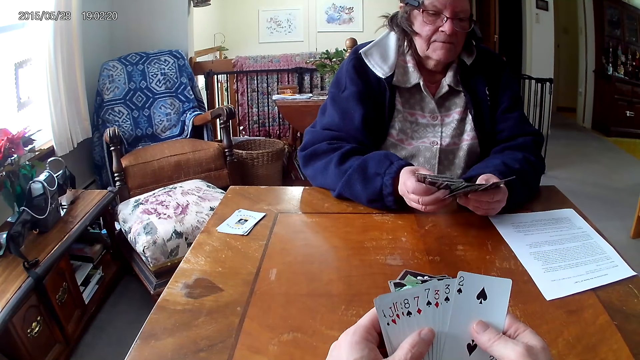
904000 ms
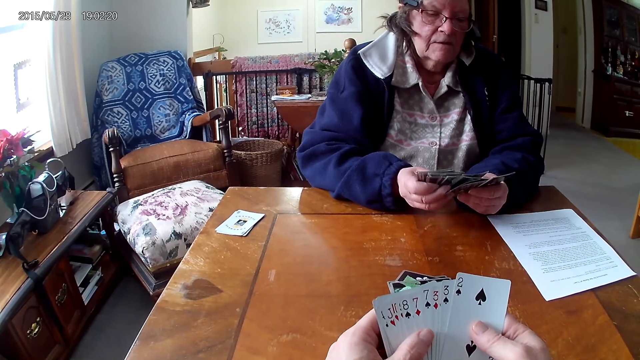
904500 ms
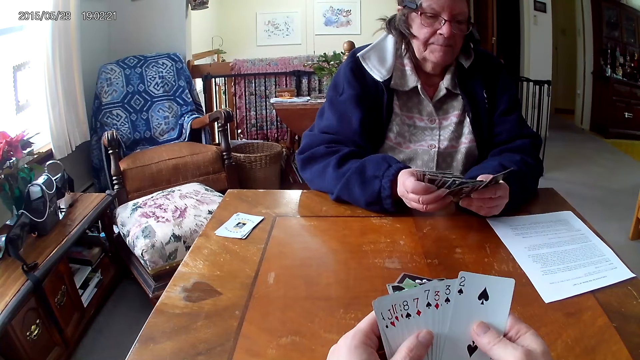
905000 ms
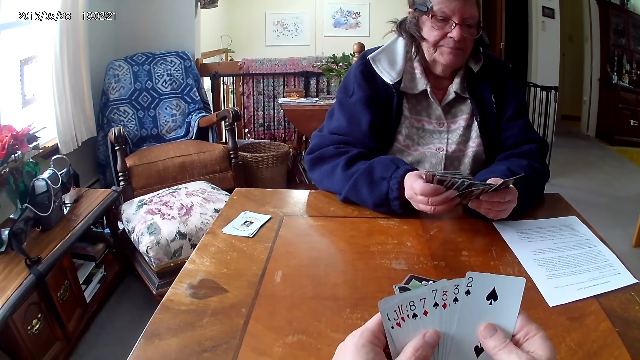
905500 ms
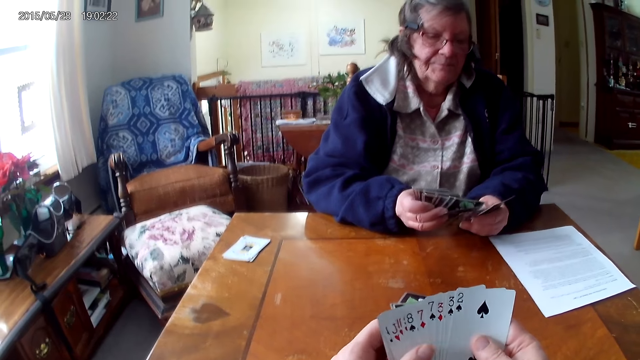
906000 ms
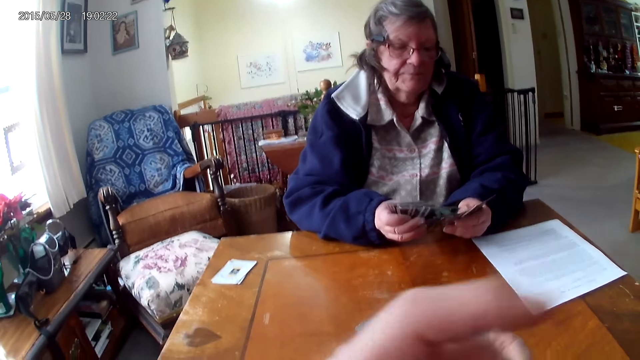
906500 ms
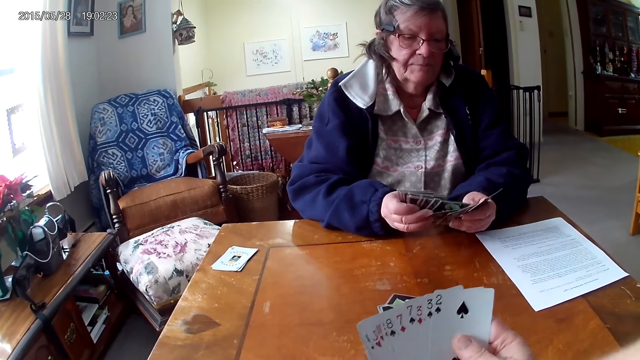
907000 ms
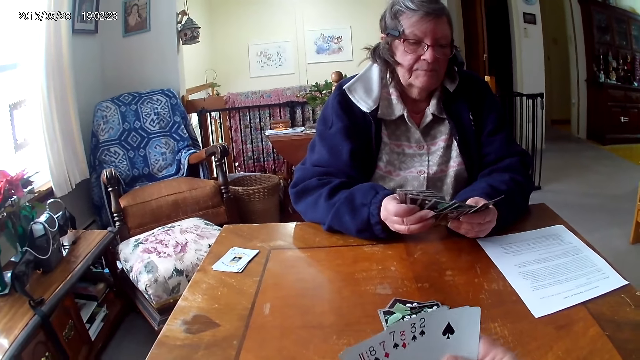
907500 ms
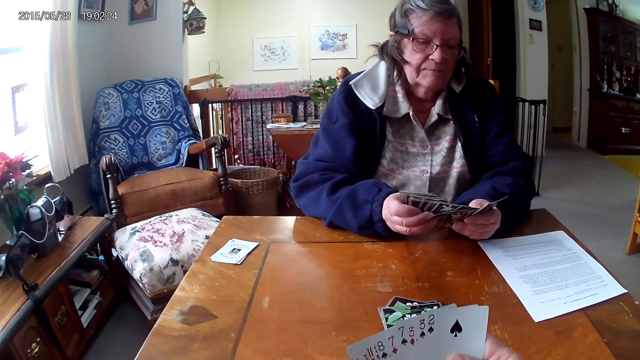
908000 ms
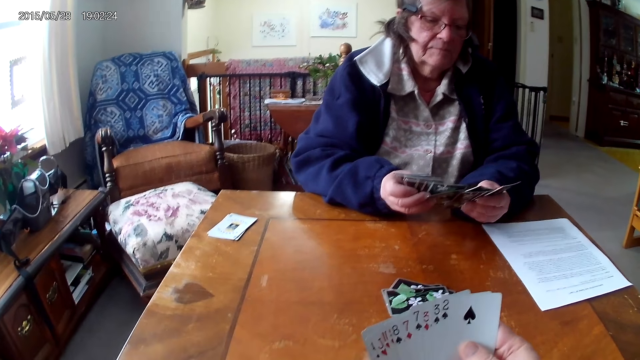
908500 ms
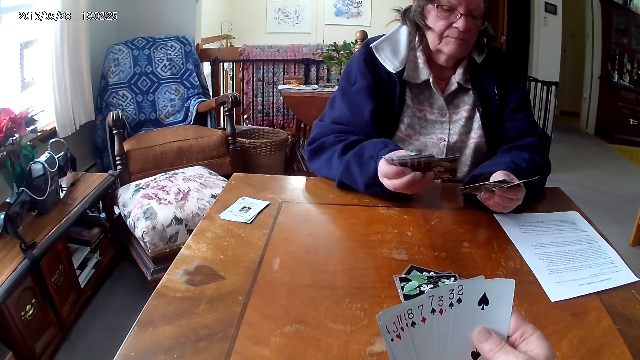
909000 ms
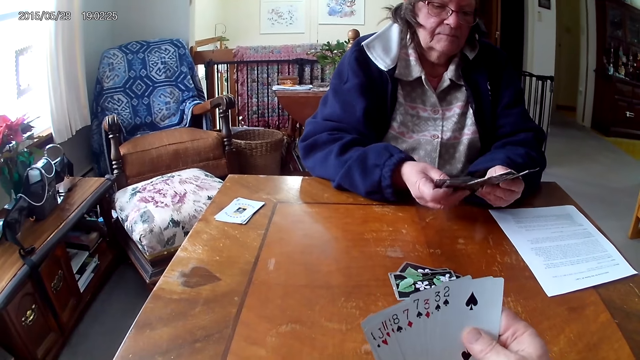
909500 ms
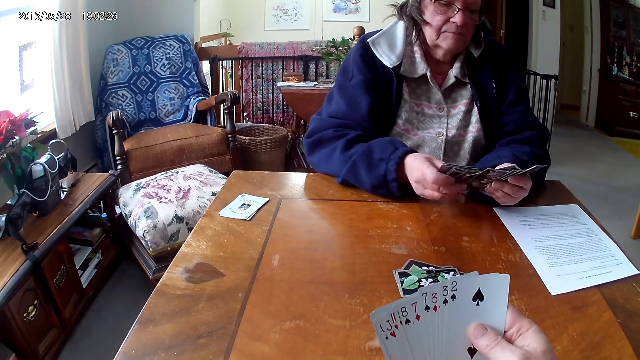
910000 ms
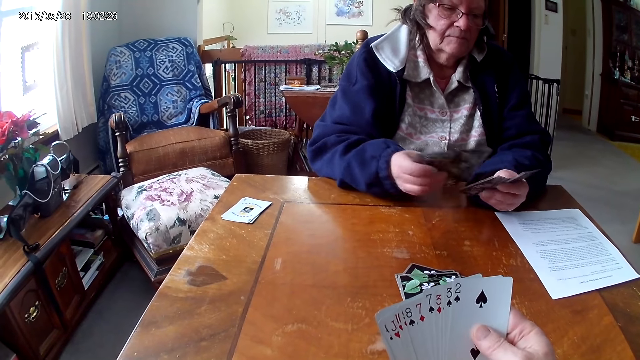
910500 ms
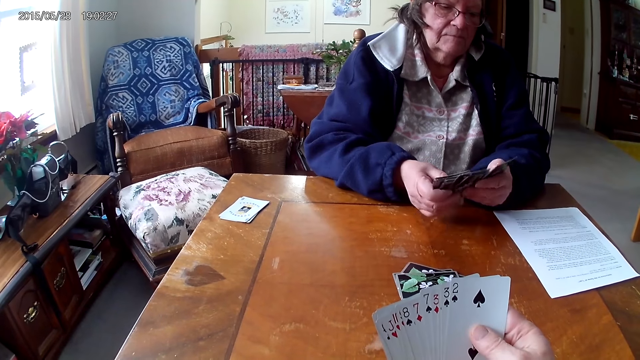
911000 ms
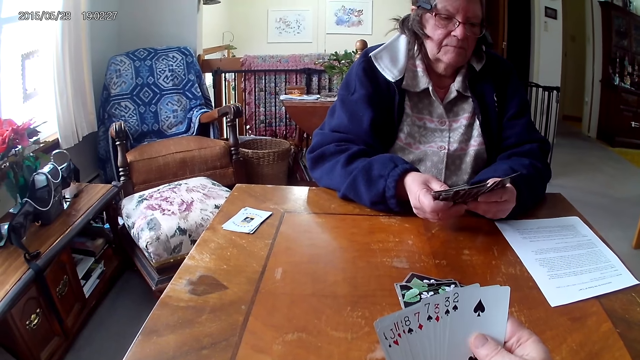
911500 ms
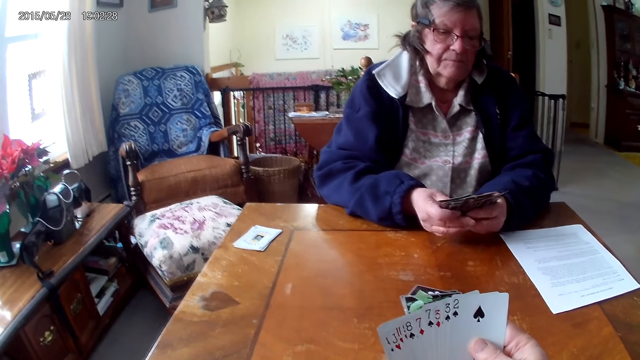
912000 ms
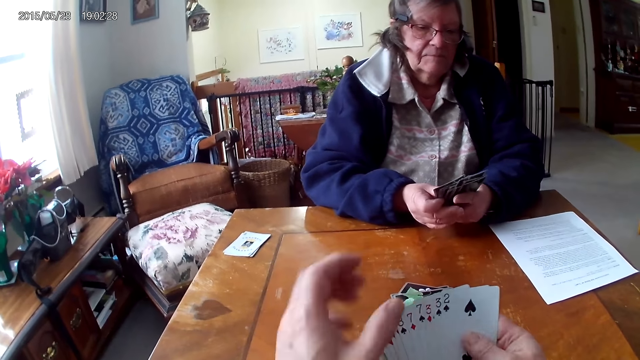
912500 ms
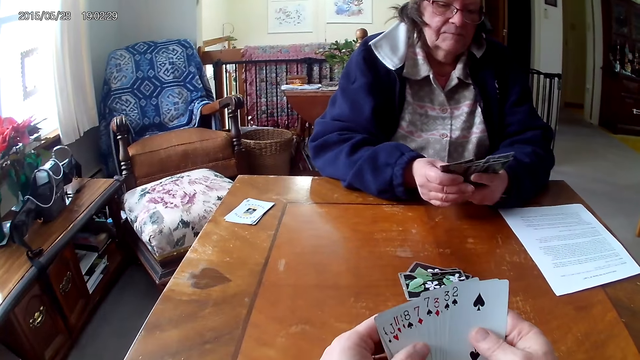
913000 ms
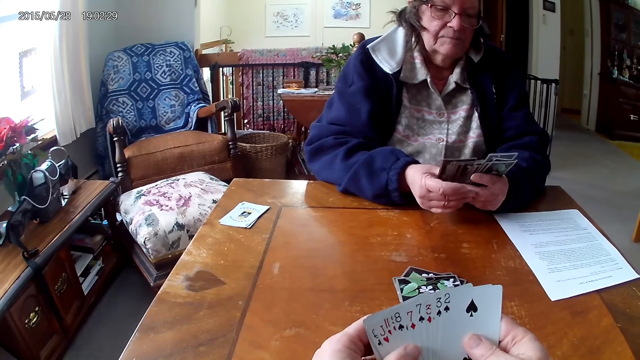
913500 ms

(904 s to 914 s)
A person shuffles cards.

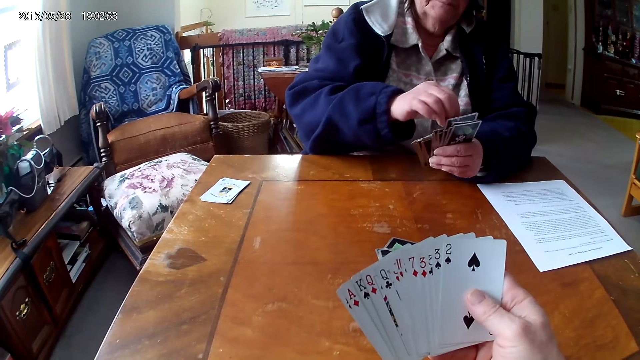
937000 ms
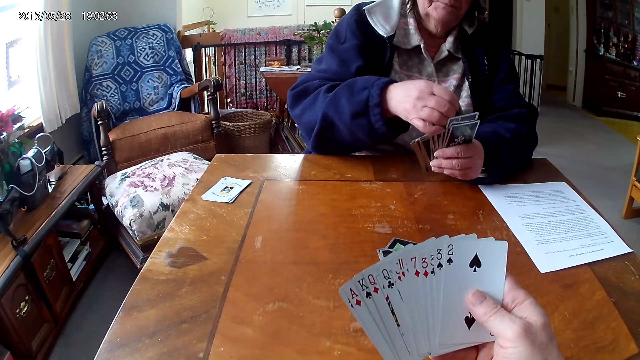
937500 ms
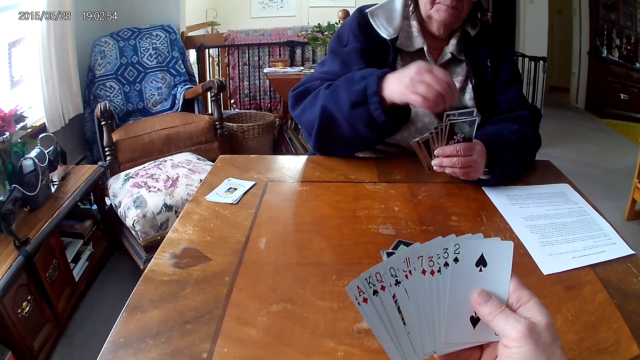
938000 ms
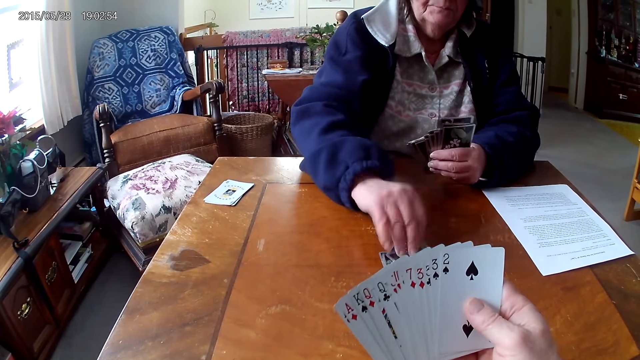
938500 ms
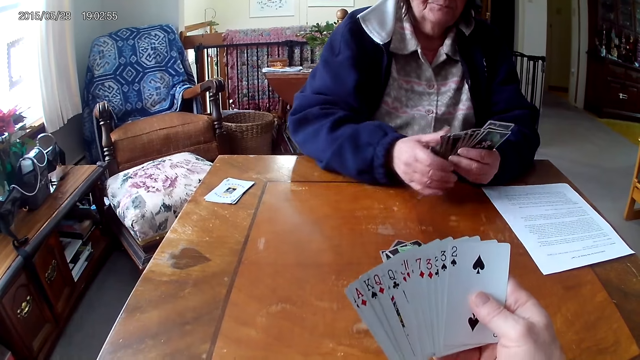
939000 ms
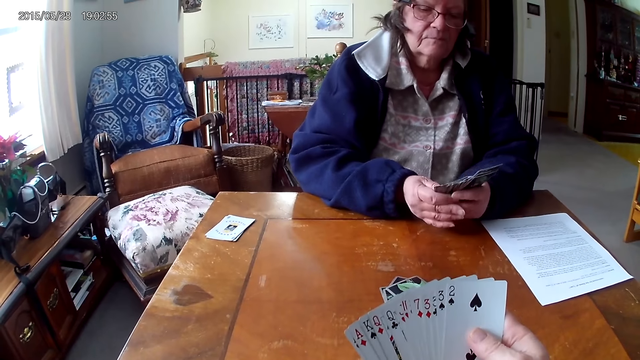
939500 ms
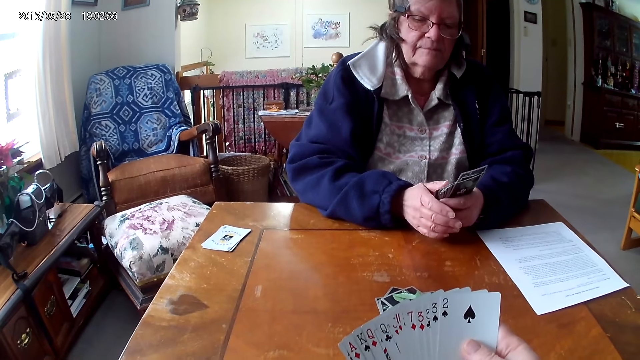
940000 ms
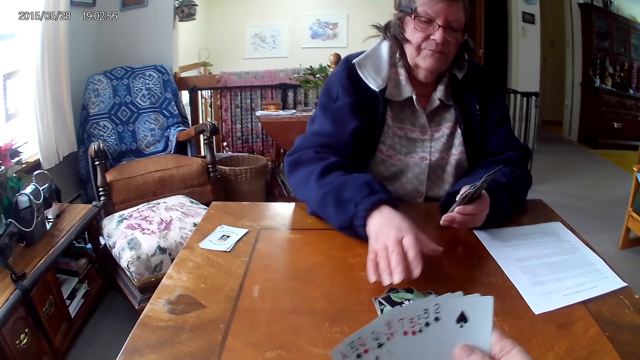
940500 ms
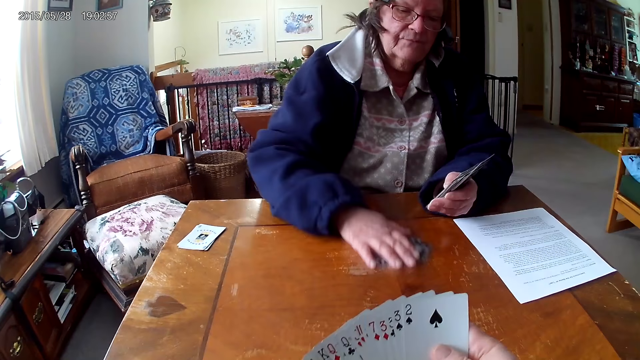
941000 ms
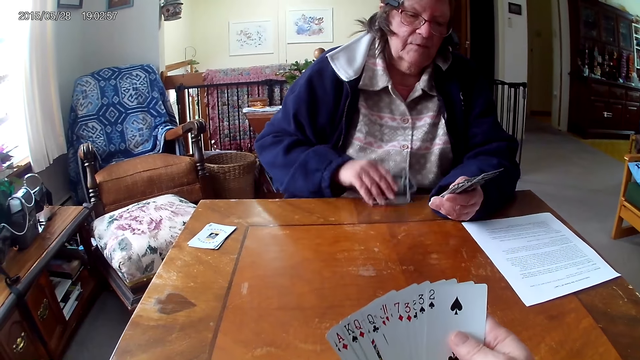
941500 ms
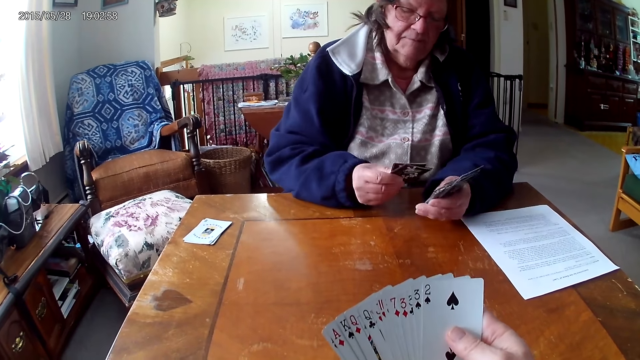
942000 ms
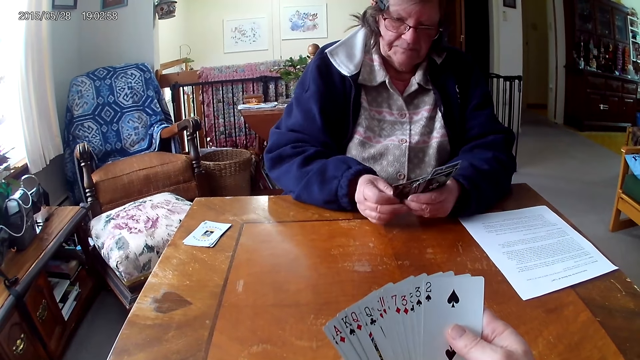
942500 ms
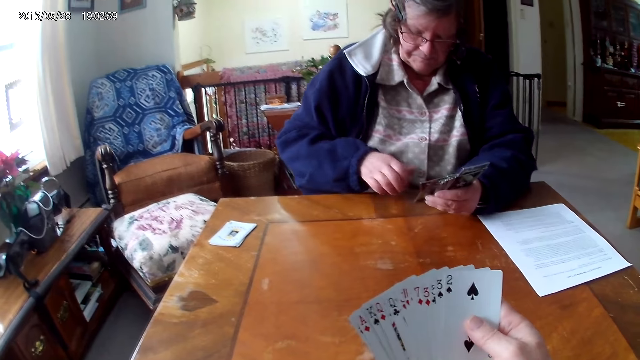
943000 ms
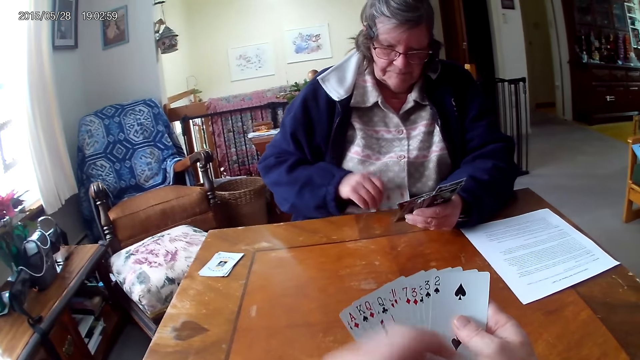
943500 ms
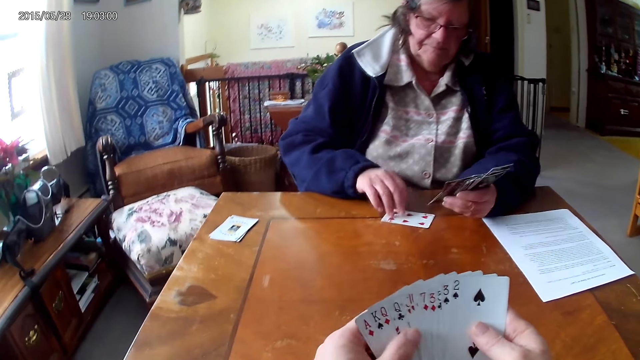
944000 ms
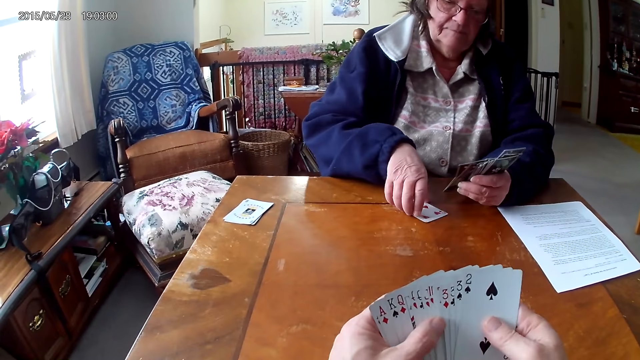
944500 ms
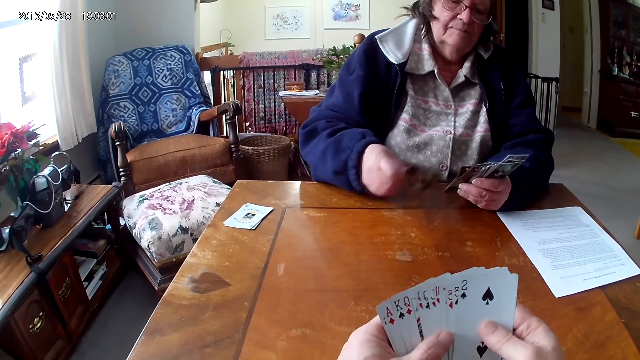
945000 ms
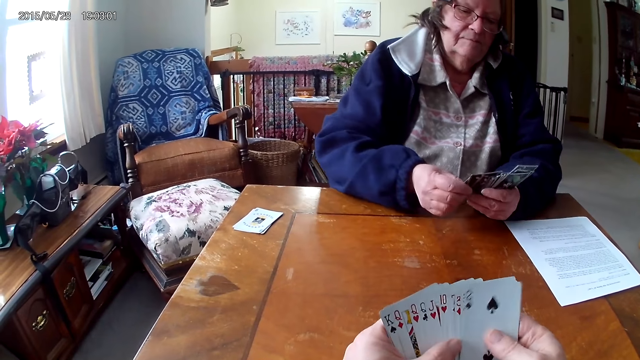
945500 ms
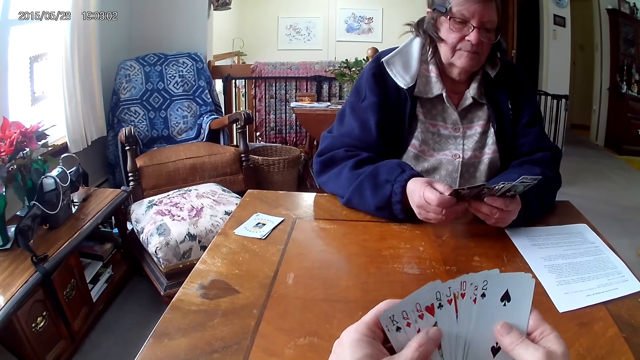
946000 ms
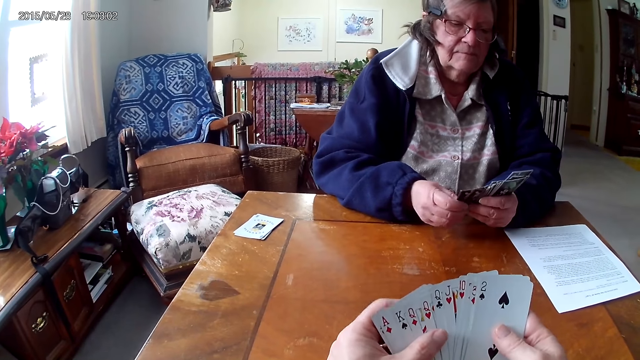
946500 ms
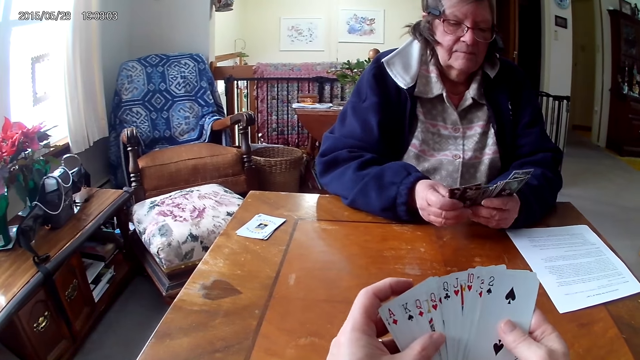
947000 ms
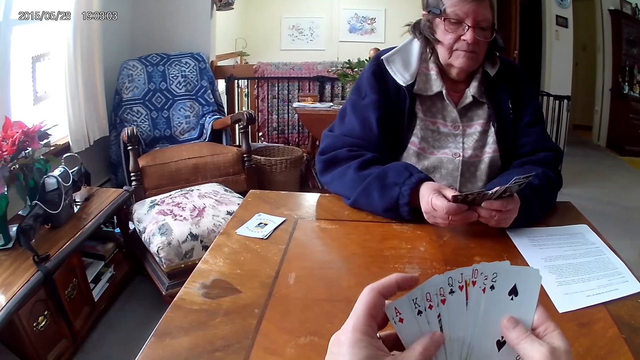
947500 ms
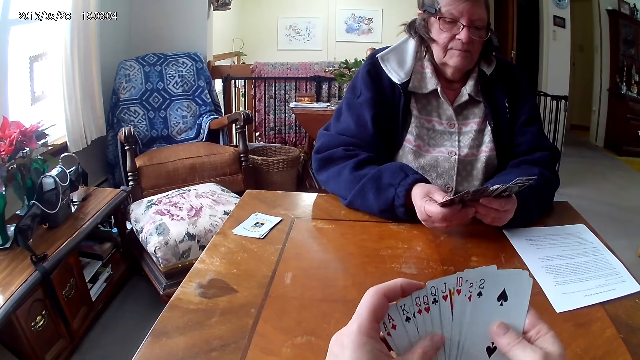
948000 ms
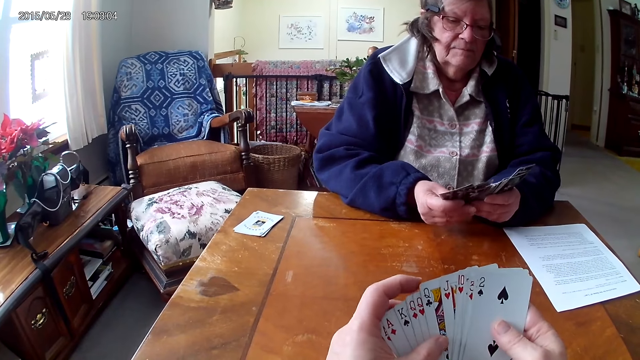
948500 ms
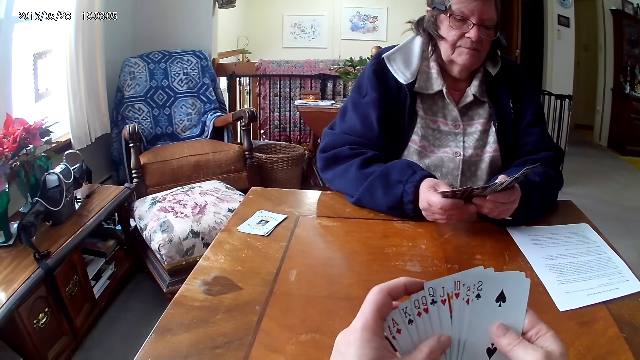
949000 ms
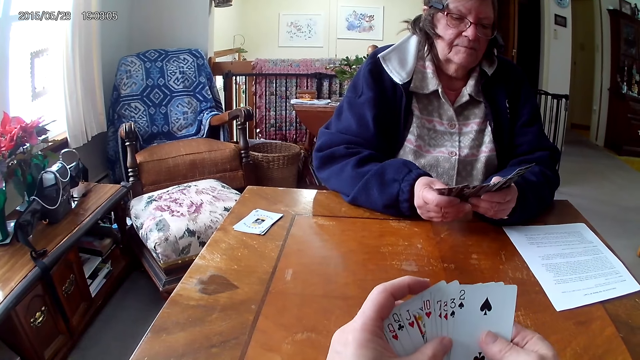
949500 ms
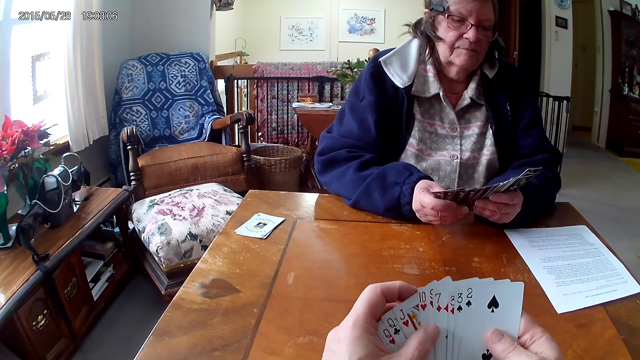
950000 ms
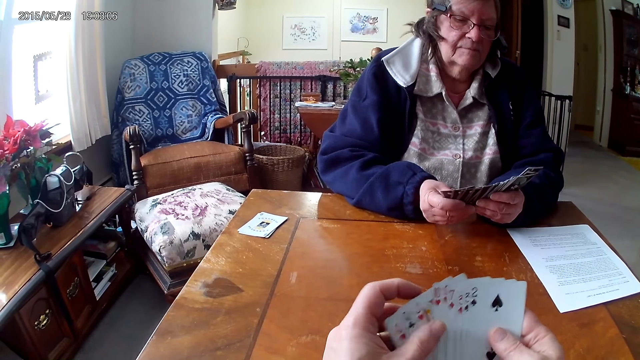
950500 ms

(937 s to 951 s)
A woman throws a card on the table. The woman takes cards. The woman arranges the cards. The camera wearer shuffles the cards.
